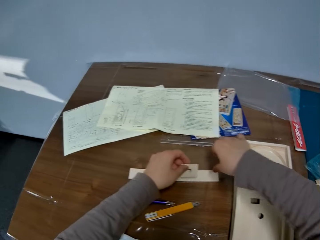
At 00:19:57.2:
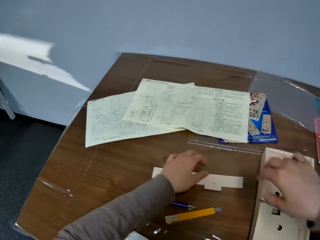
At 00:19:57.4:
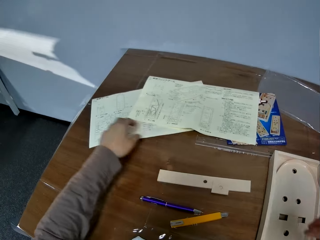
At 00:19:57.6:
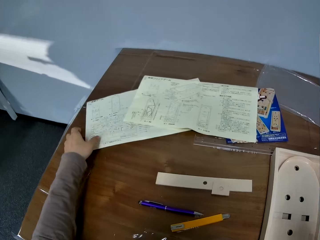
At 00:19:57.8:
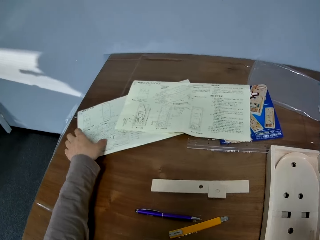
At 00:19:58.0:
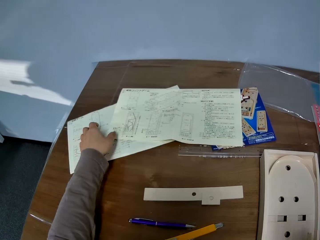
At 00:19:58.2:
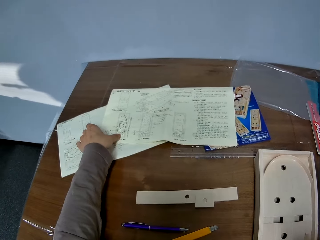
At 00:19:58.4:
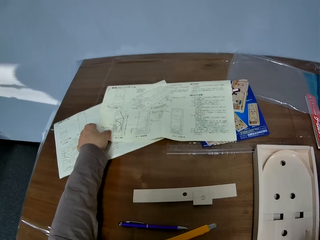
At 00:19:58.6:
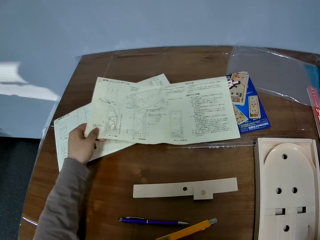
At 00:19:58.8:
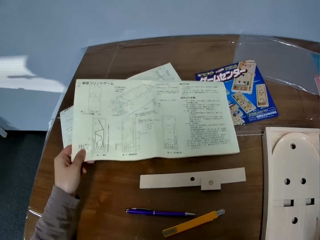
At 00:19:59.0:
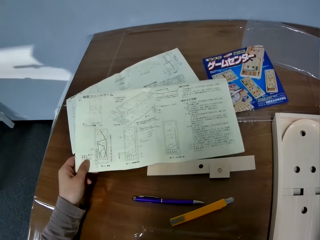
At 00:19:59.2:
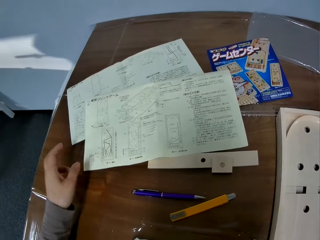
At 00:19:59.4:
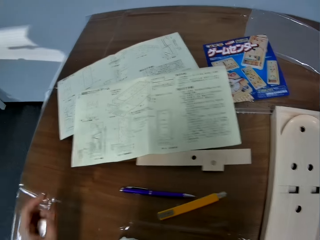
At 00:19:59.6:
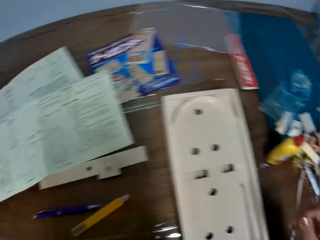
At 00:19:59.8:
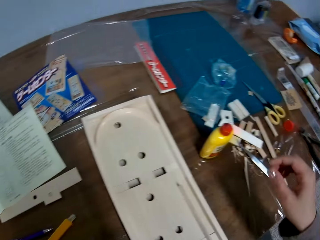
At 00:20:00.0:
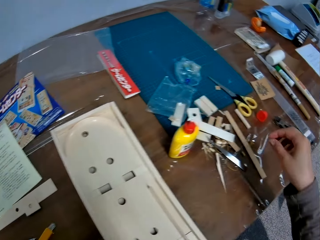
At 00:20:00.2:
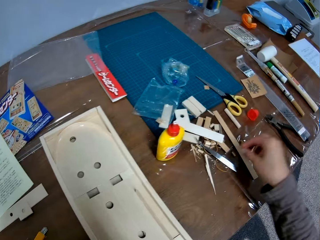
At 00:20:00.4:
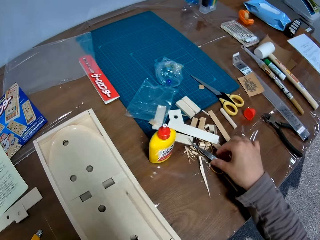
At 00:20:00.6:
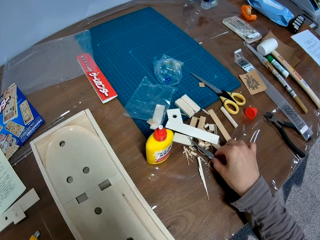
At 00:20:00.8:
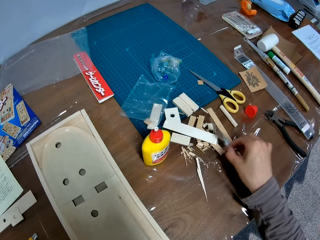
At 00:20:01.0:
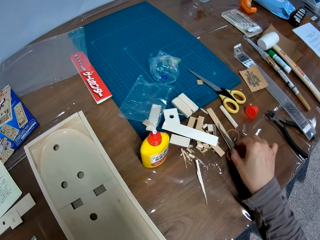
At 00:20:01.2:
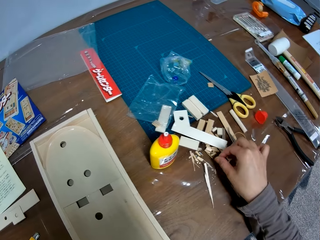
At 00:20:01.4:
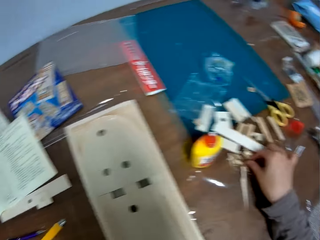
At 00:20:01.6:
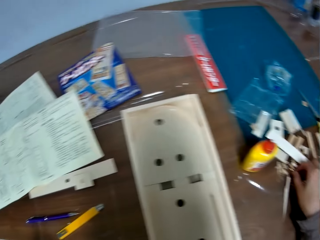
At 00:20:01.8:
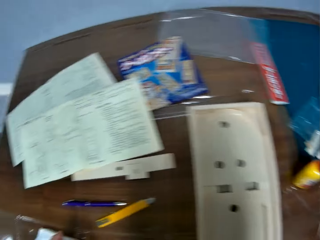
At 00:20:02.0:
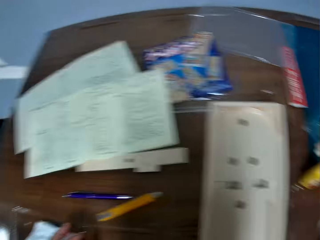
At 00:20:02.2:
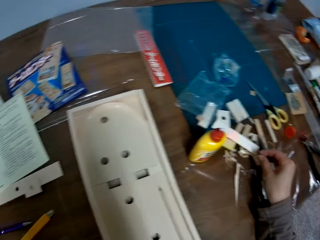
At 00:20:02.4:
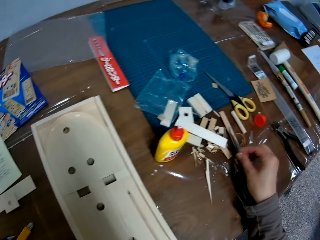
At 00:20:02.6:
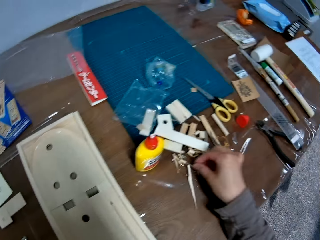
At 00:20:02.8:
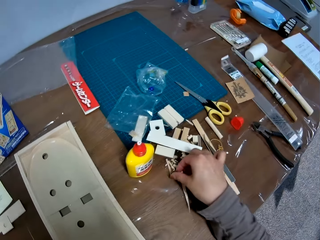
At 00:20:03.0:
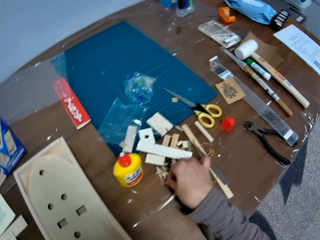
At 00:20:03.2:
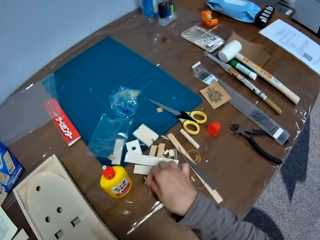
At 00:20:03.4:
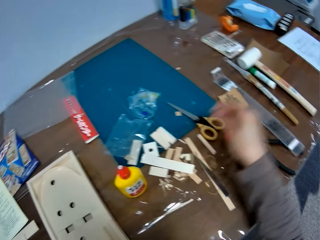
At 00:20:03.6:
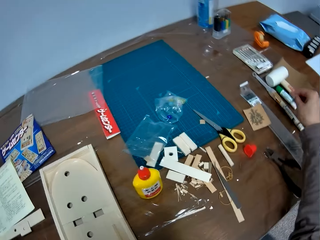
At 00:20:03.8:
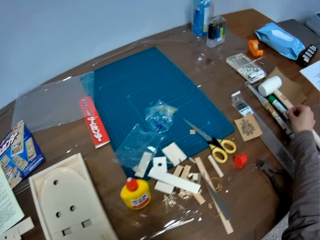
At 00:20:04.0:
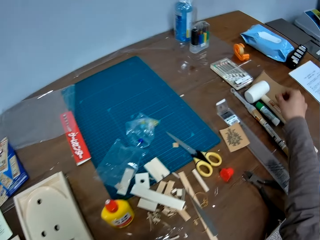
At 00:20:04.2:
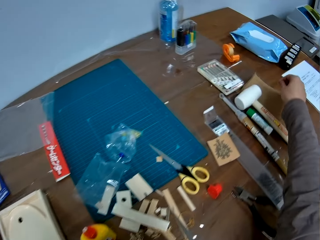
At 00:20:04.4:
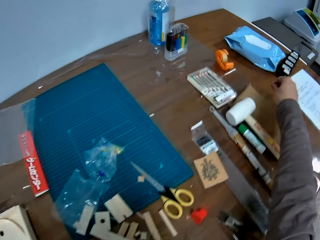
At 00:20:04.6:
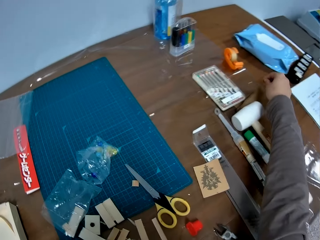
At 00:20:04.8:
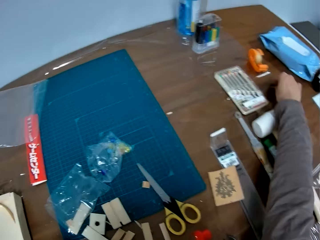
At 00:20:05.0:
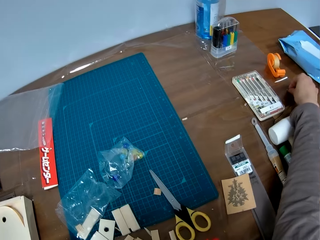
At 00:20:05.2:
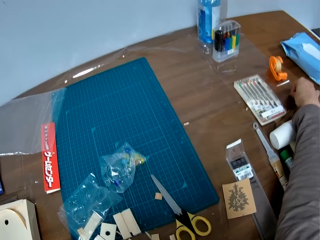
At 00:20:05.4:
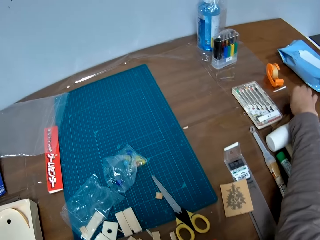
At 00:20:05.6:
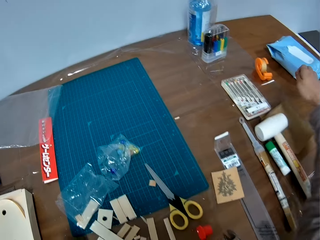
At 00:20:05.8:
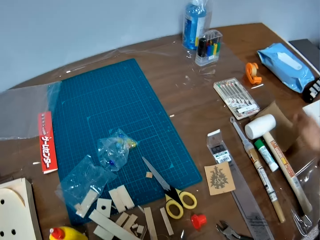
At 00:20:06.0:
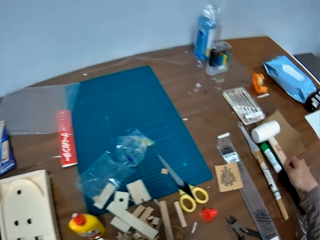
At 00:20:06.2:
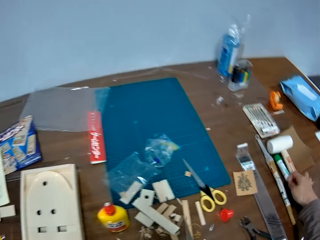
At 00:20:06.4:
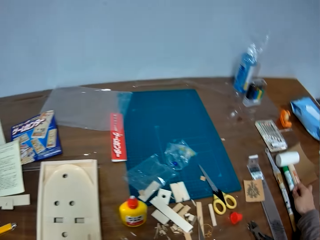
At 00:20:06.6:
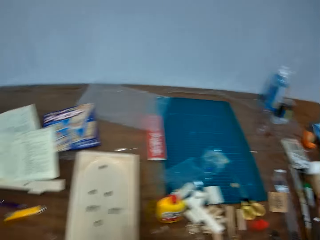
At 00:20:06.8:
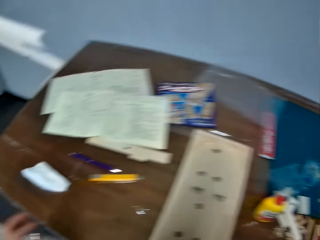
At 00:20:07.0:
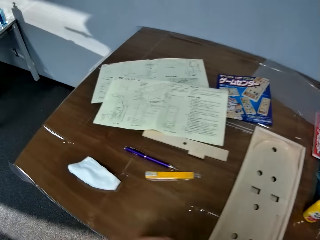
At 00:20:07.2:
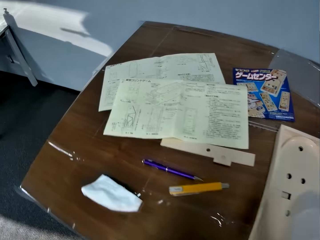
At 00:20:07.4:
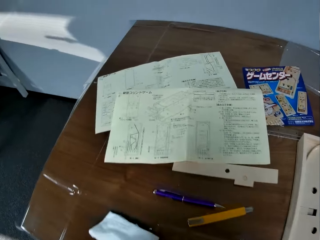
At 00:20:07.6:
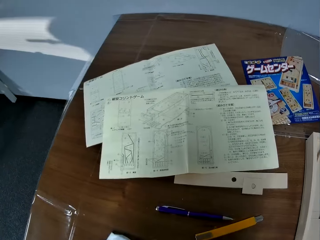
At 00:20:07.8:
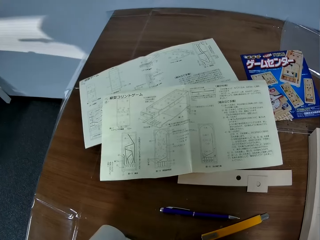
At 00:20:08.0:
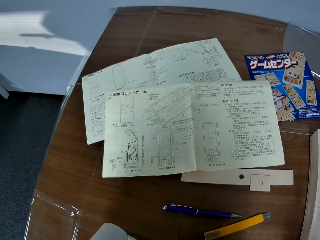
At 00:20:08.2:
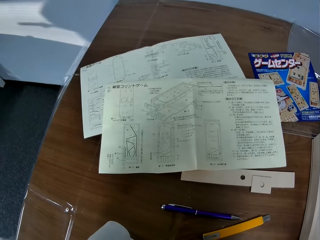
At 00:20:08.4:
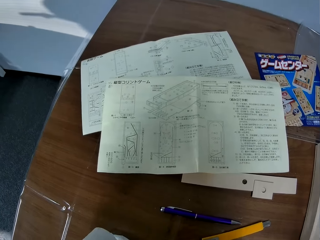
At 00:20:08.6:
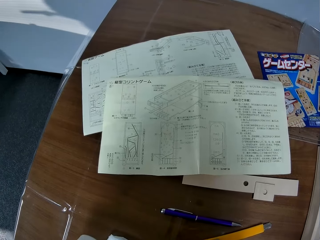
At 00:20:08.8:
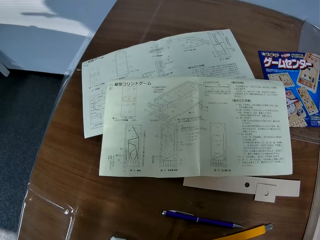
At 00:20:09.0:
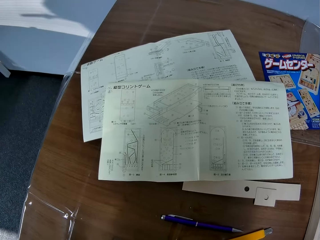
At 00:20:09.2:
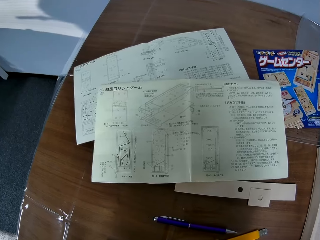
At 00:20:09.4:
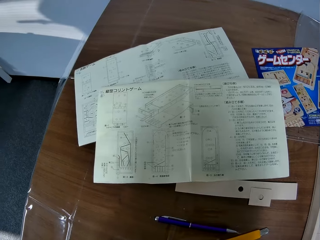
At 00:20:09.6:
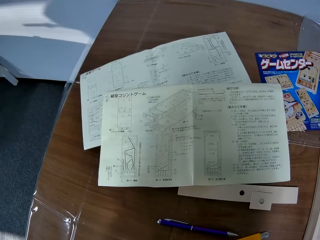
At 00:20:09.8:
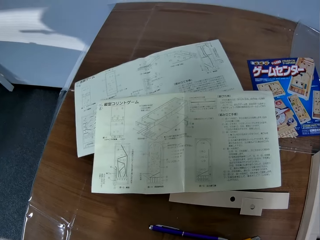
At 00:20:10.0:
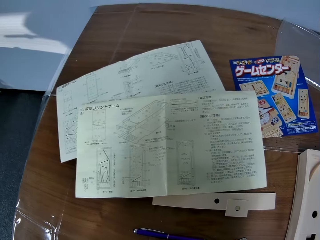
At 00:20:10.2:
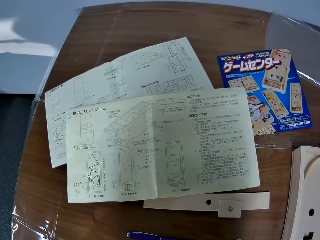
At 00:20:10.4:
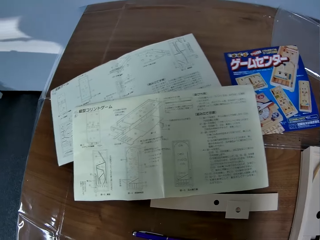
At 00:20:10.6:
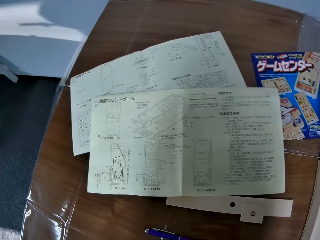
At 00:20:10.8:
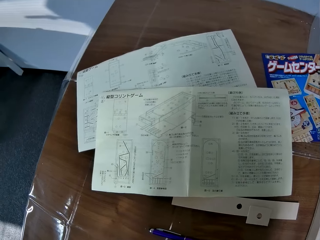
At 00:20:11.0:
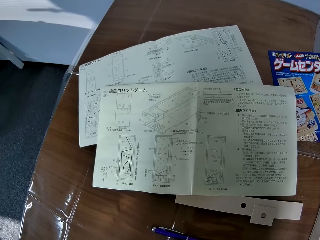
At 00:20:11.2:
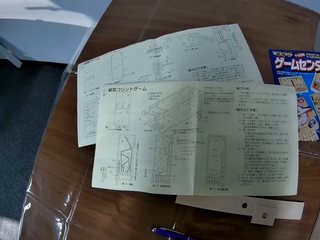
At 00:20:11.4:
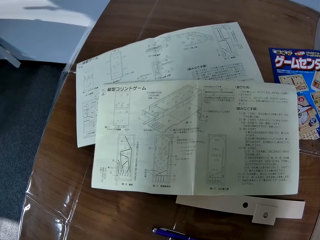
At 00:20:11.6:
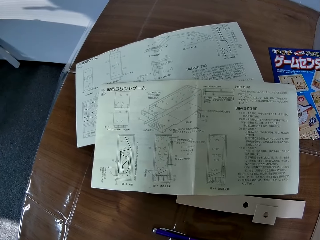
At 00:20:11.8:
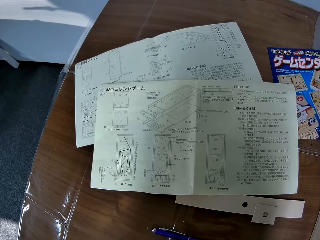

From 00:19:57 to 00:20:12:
The camera wearer places the small piece of wood on top of the bigger piece of wood. She lets go of the piece of wood. She moves her hand towards there. She moves her other hand forwards. She moves the instruction manual towards her with her left hand. She holds the manual with her hand. She lets go of the manual. She moves her hand forwards. She moves the tweezers backwards. She picks up a nail from the table with her right hand. She holds a piece of wood with her hand. She looks around. She holds the piece of wood with her hand. She moves her hand backwards. She picks up another nail from the table with her right hand. She places the piece on the table. She moves her hand towards the hammer. She picks up the hammer from the table with her right hand. She places her hand on the table. She moves the hammer towards her. She stares at the manual. She stares at the manual again. She drops the hammer on the table.

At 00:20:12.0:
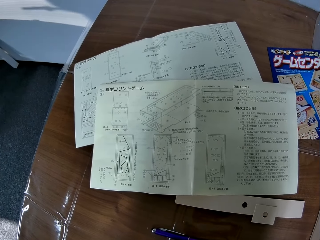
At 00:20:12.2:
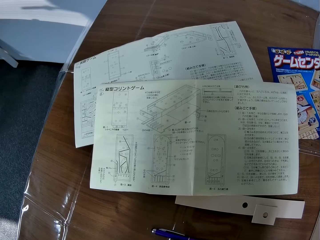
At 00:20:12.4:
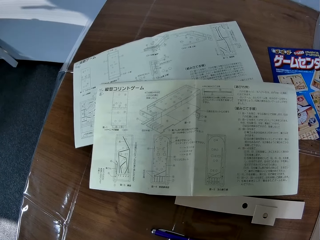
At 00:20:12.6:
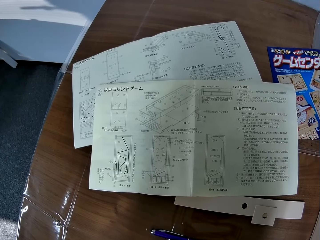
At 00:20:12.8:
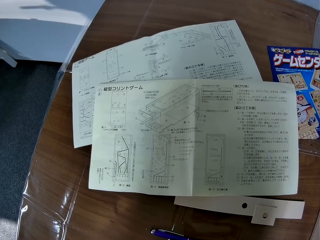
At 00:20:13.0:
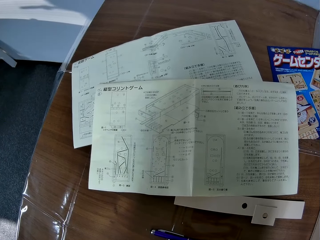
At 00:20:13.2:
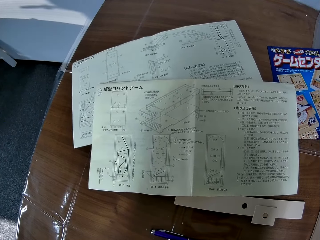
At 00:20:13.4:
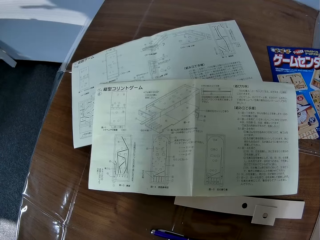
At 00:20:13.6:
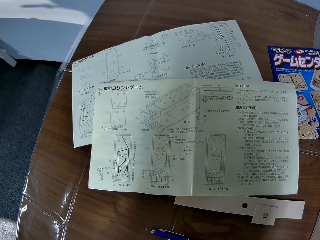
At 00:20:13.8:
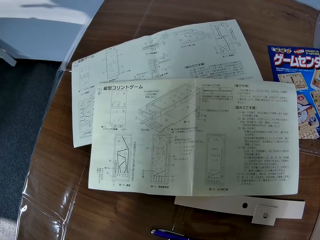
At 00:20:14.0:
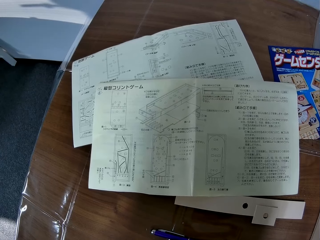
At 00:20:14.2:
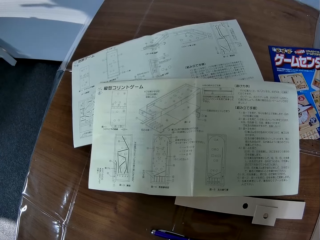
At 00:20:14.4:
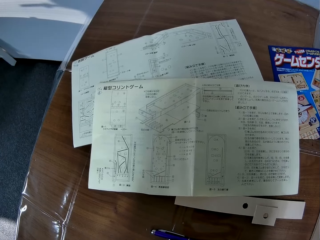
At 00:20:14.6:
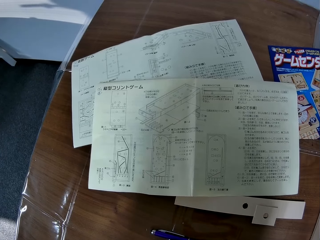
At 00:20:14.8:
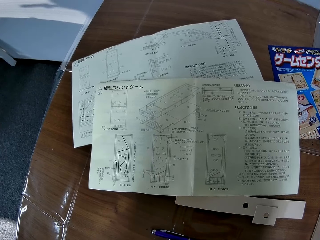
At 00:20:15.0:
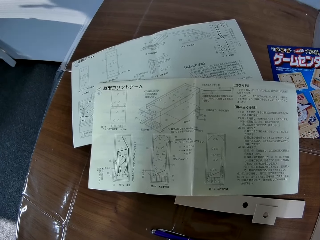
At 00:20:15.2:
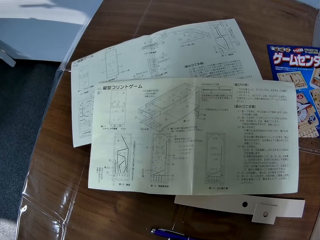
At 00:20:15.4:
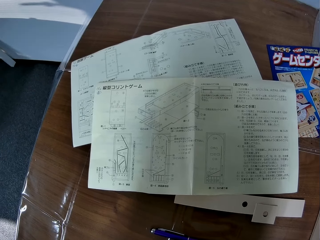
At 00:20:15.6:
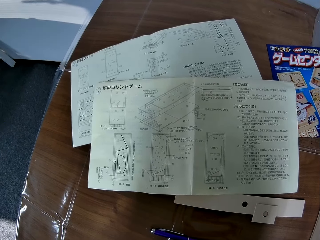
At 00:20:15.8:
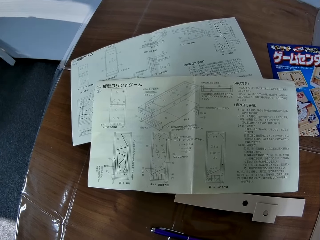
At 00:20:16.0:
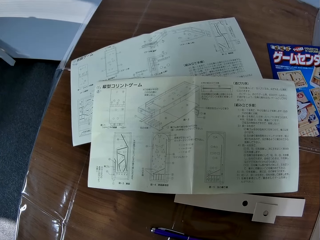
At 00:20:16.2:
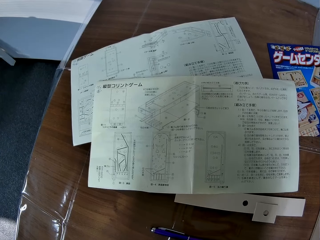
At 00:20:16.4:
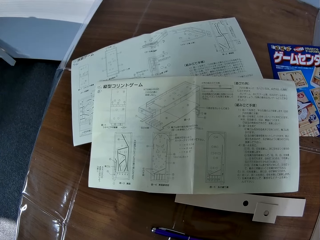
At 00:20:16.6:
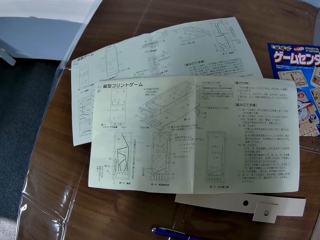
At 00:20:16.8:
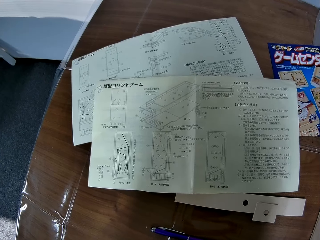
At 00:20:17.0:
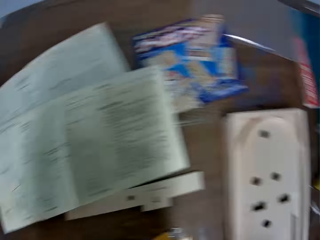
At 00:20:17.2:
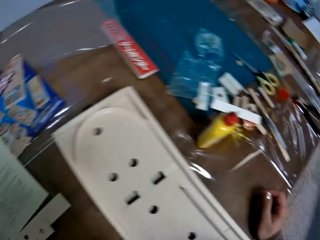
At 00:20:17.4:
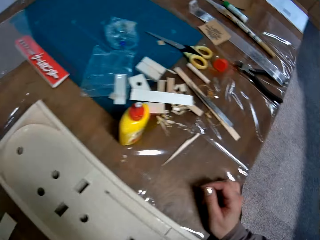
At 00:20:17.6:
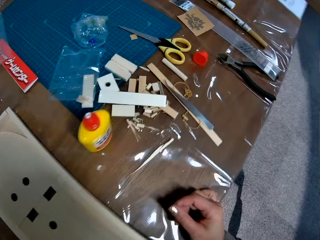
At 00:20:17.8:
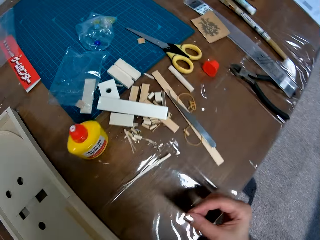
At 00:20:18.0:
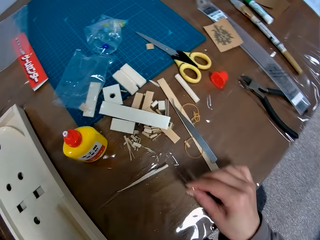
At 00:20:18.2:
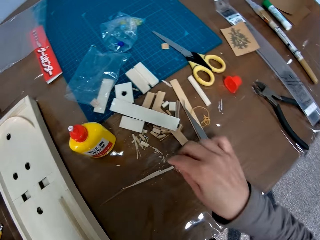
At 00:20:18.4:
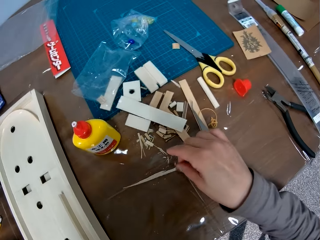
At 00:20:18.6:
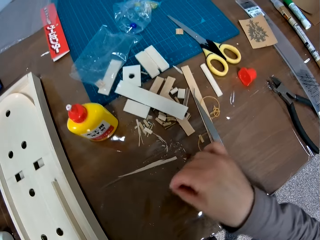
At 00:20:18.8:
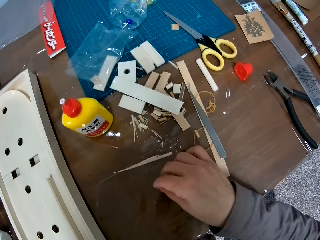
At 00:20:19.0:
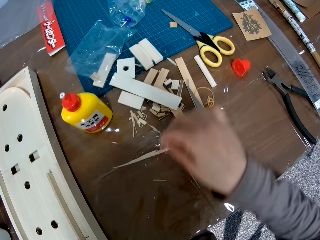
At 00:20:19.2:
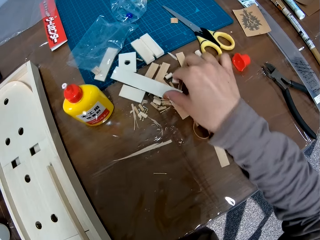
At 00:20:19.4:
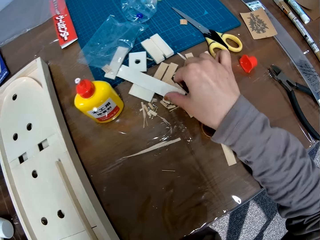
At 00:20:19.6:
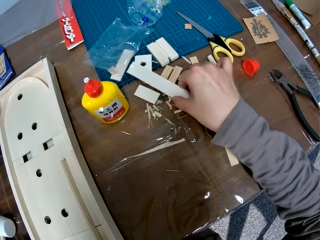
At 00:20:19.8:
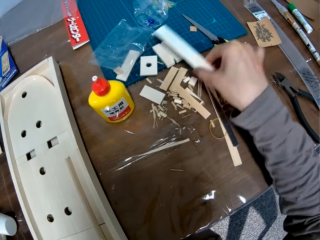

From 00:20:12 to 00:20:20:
The camera wearer looks away from the manual. She moves her hand forwards. She drops the nail on the table. She moves her hand backwards. She moves her hand forwards. She moves another piece of wood on the table with her right hand.
